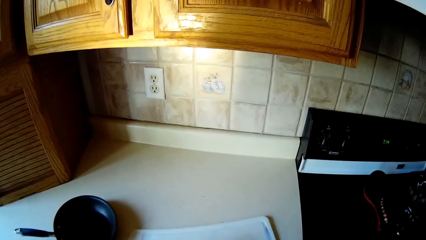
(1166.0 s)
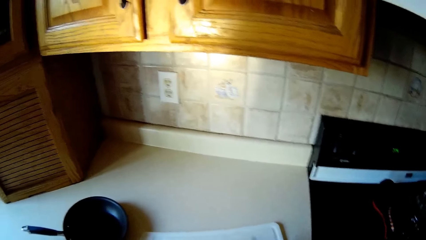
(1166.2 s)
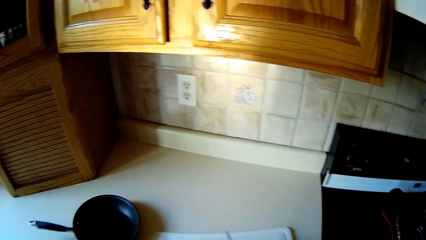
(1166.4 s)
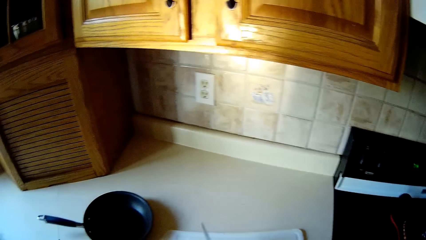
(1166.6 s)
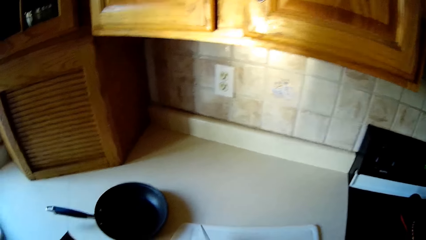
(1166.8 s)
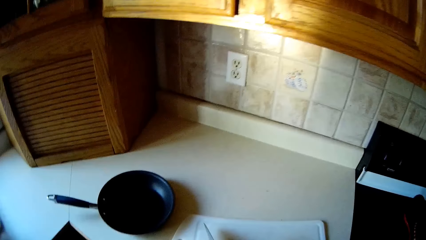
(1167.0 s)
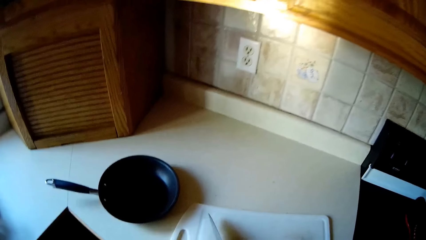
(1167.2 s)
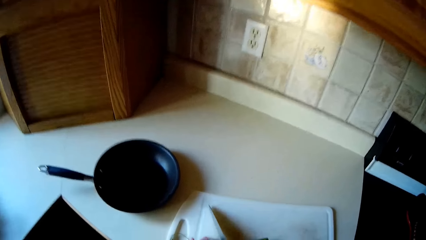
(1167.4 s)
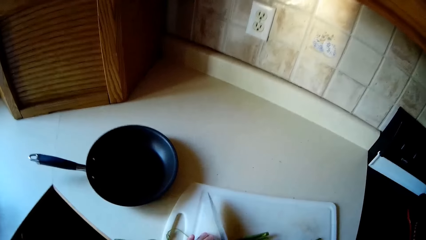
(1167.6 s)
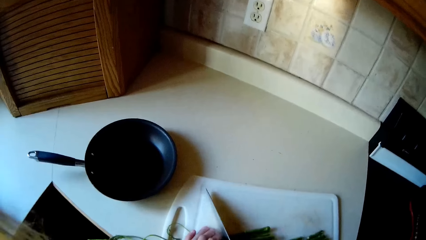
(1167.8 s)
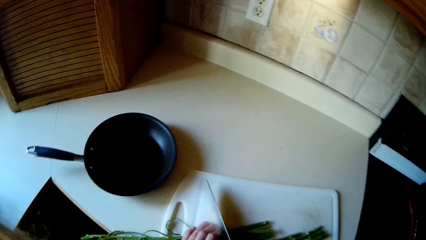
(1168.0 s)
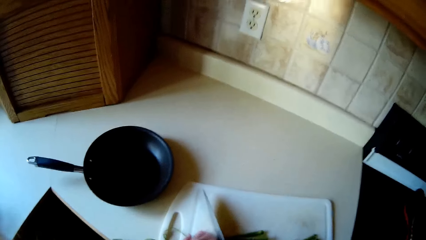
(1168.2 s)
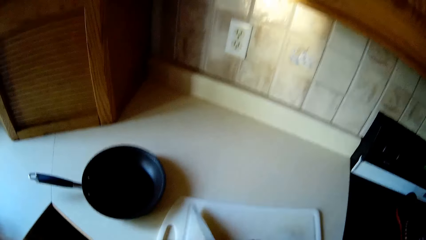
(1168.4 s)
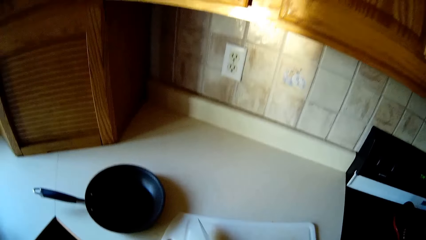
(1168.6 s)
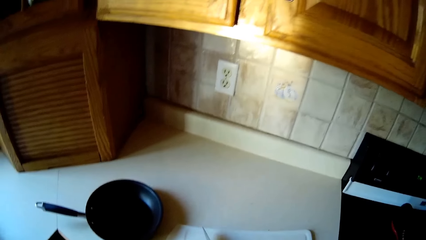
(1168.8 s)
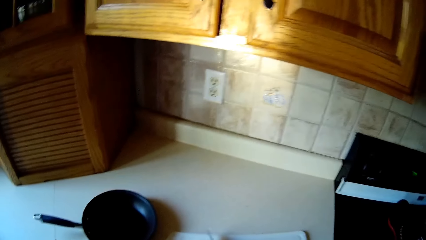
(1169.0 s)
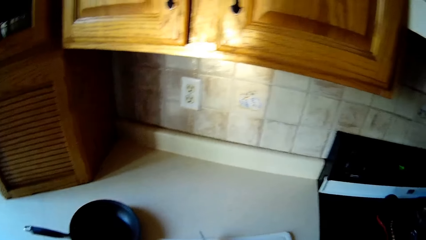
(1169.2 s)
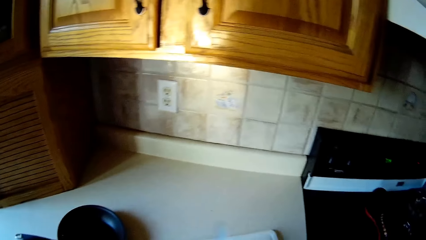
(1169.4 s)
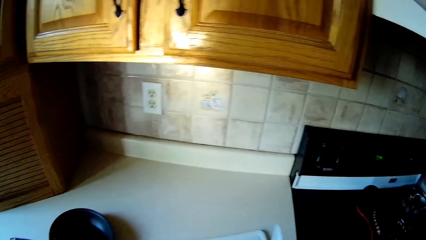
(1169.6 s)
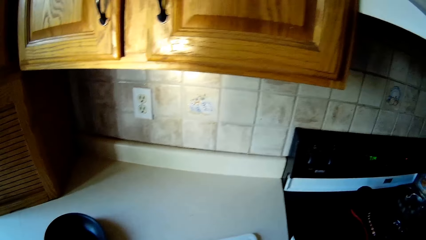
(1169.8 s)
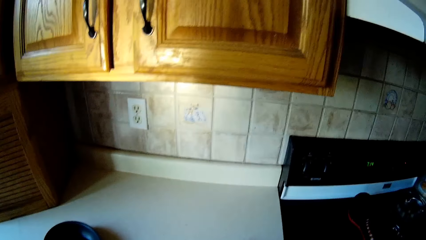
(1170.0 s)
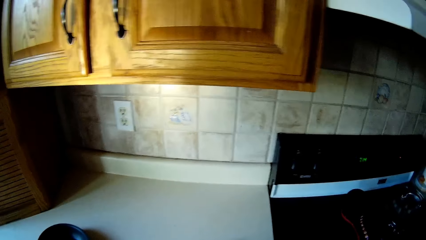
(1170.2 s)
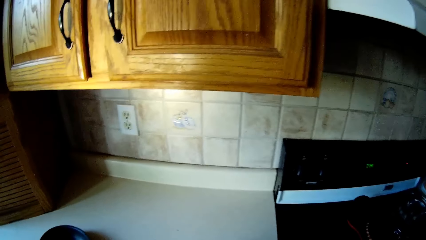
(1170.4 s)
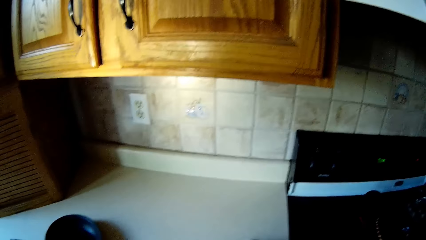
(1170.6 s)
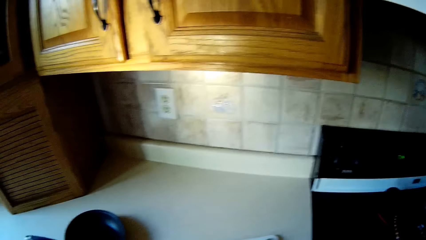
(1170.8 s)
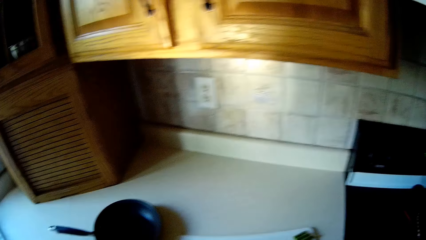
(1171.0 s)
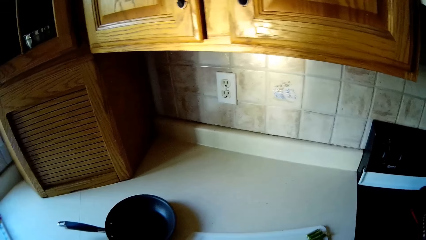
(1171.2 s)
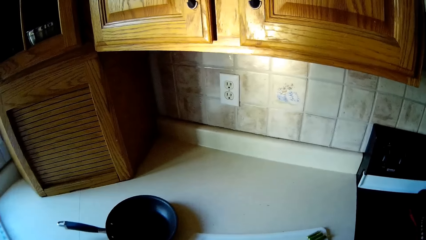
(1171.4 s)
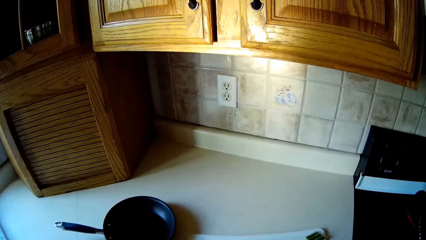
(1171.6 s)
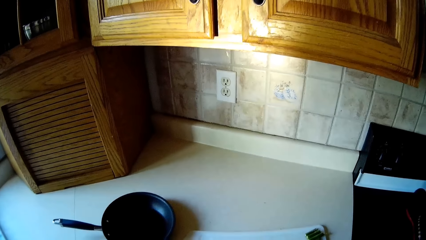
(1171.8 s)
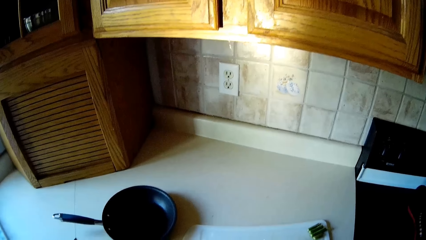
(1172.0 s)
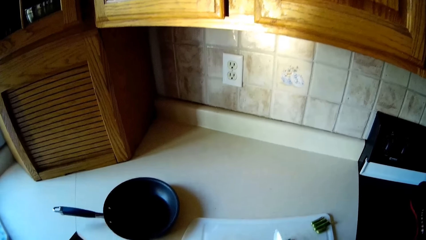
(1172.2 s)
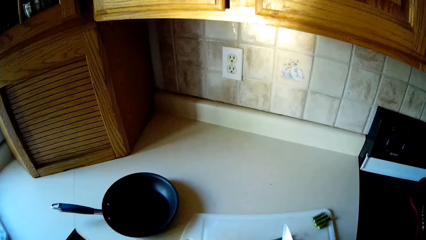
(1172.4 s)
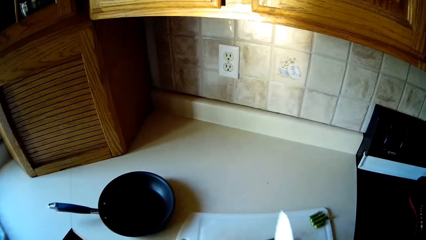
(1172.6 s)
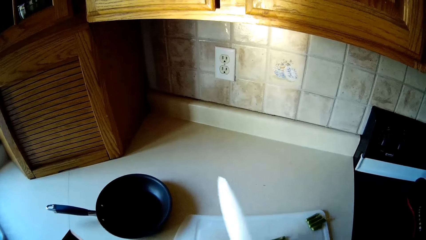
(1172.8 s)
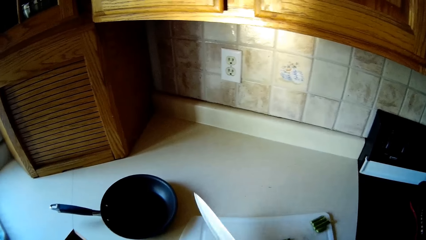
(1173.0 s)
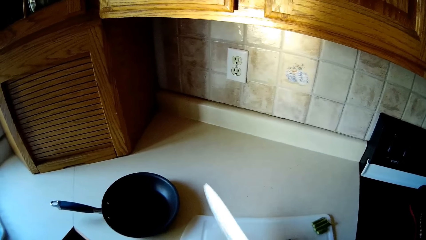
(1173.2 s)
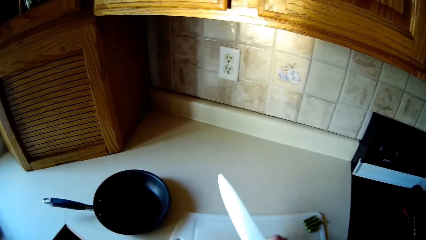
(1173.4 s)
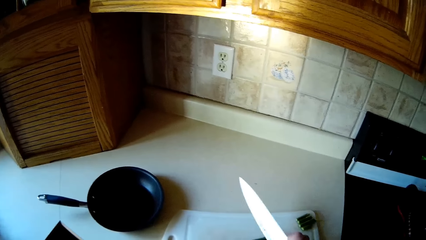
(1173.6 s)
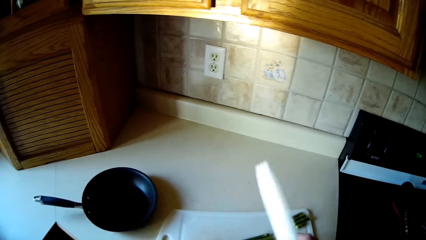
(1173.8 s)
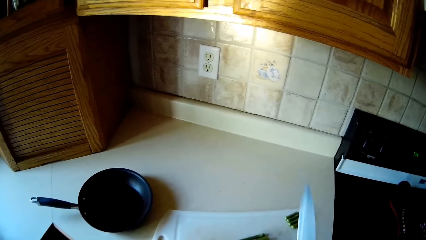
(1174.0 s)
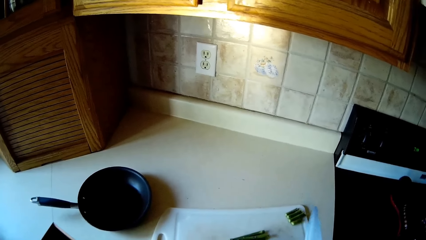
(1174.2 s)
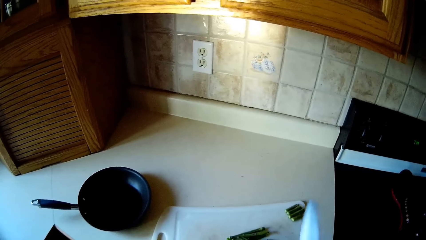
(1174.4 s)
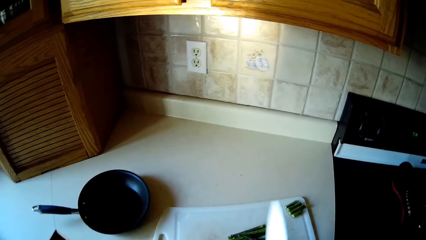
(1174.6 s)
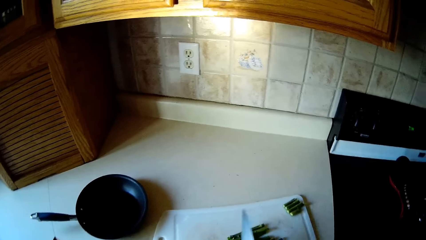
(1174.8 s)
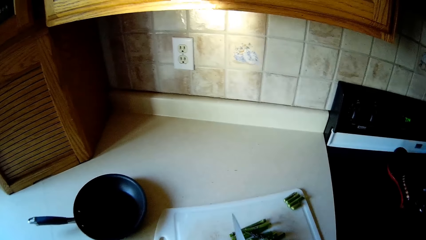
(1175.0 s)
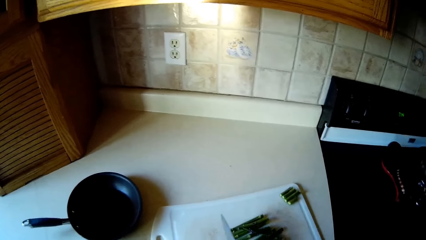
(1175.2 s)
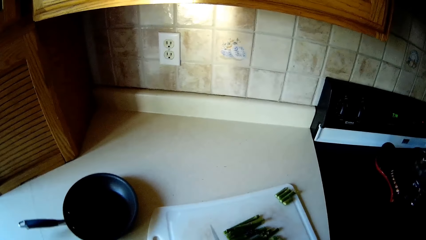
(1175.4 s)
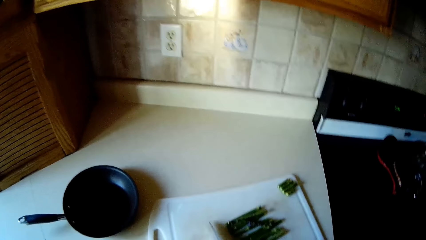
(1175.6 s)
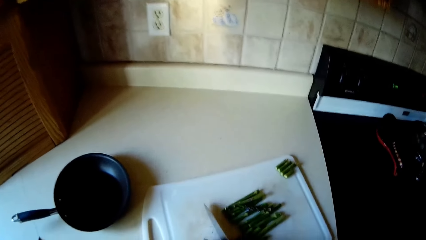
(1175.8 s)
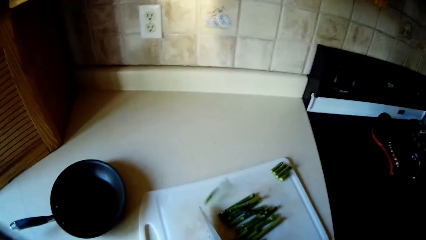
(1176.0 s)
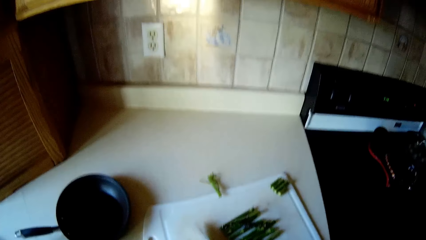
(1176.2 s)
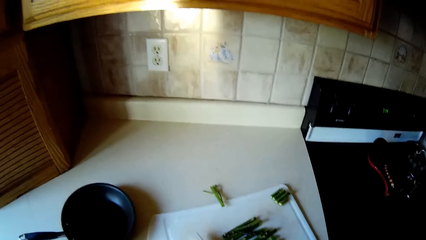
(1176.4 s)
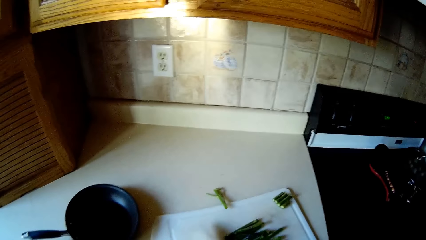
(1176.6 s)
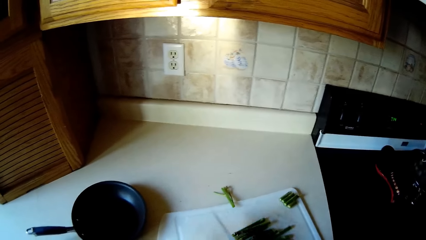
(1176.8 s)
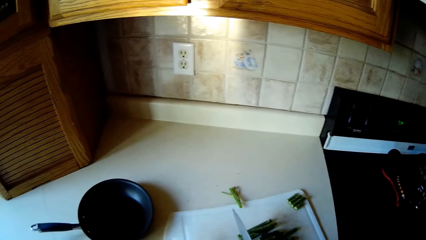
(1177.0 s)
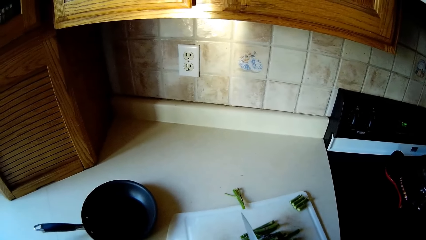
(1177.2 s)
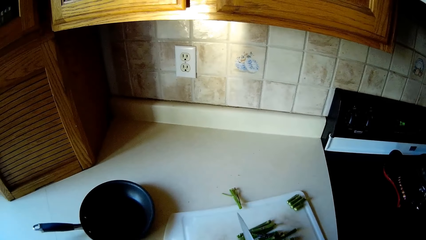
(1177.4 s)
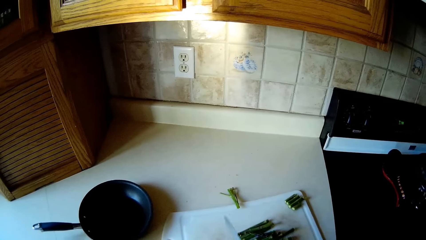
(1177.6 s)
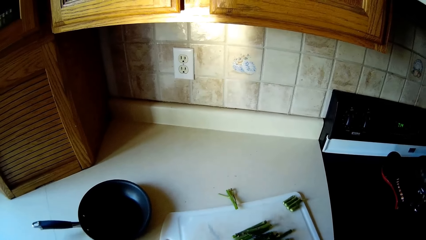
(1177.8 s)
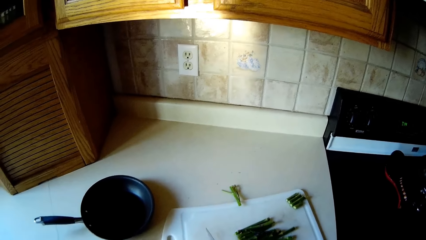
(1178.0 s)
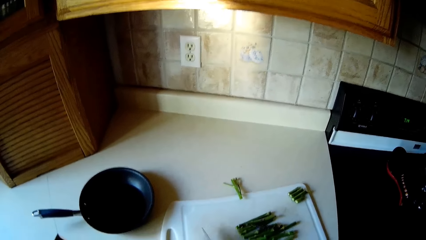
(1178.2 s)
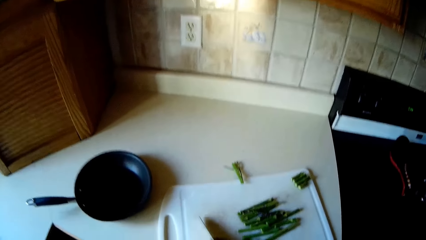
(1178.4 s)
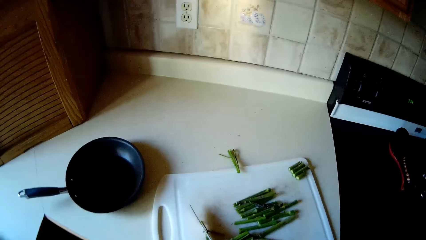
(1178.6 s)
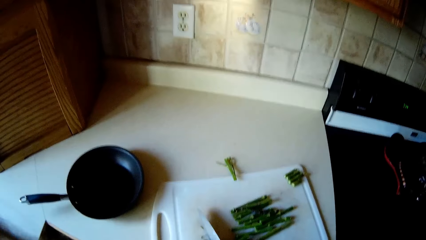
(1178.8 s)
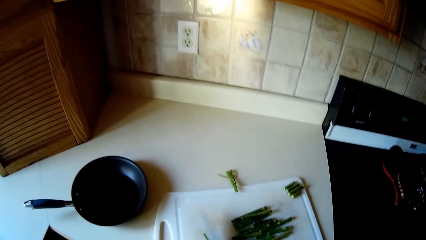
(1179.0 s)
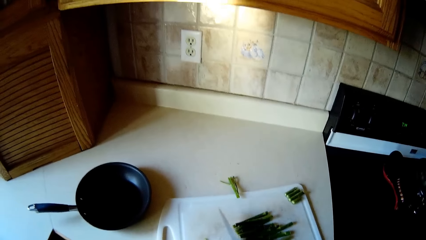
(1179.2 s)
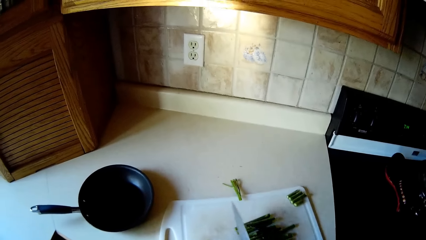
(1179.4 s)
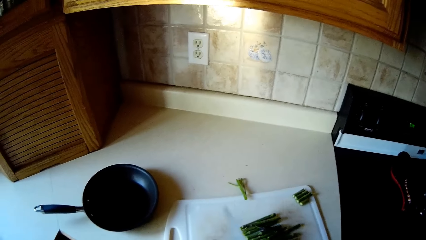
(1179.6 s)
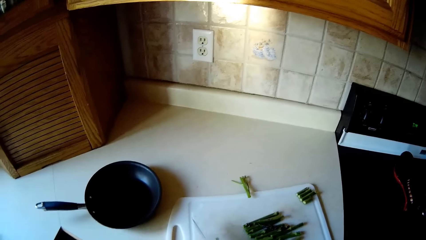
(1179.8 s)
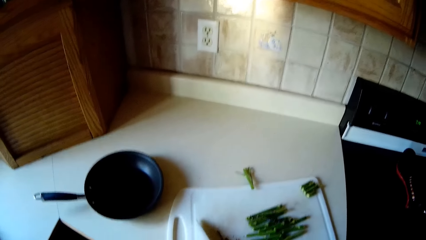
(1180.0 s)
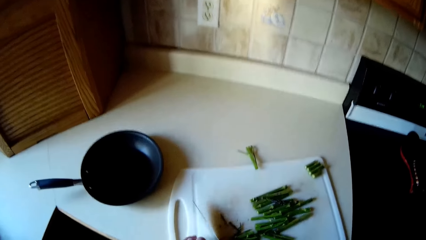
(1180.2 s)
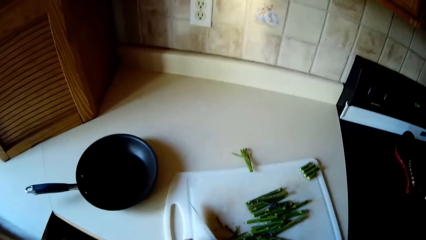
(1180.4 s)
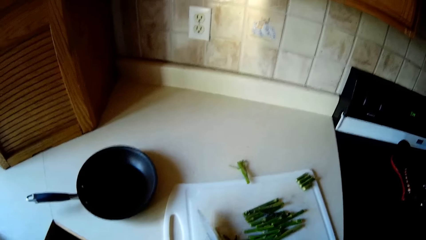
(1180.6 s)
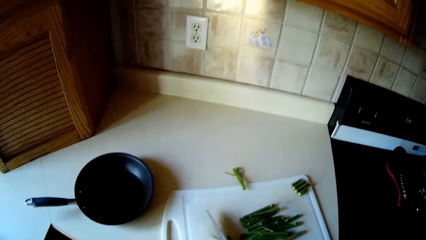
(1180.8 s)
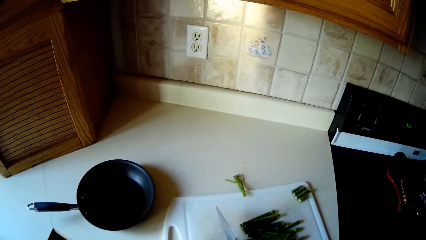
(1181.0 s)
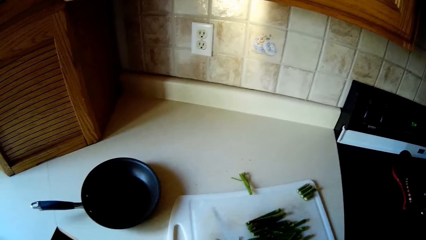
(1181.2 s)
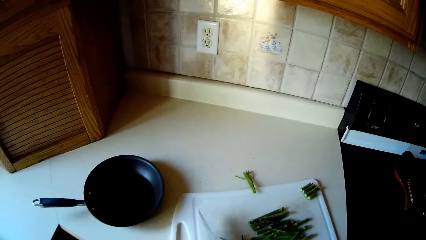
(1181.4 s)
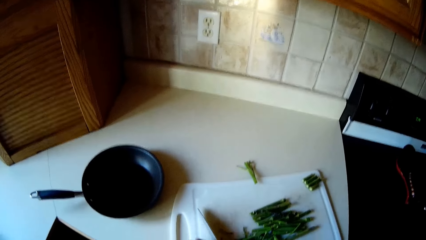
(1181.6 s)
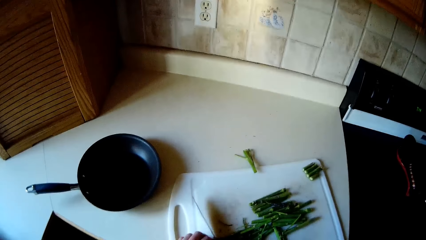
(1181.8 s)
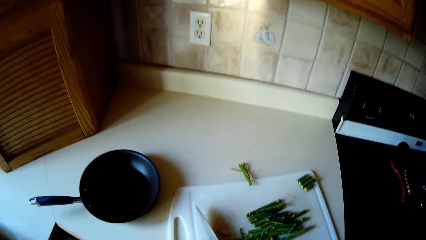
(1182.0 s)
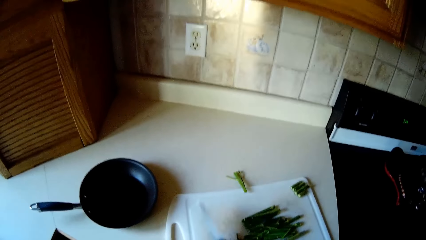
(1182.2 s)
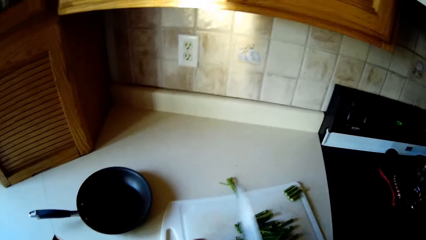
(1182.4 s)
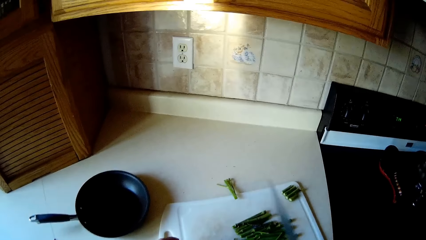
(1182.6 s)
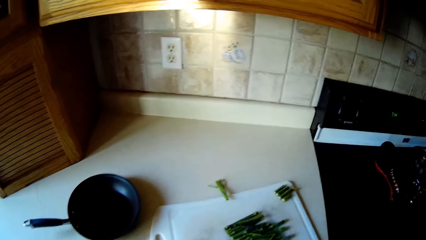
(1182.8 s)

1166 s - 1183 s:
The camera wearer chops the vegetables on the chopping board with the knife in her right hand.
